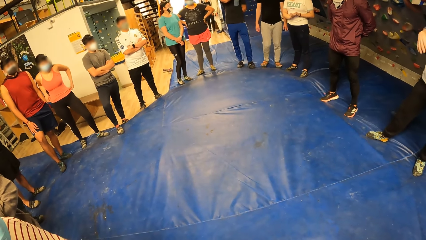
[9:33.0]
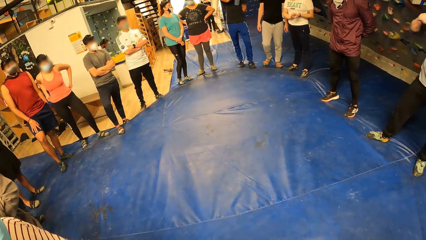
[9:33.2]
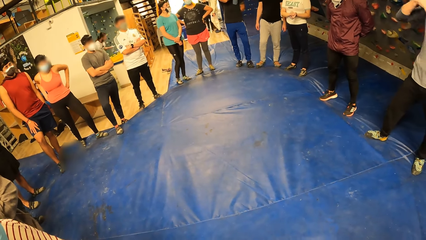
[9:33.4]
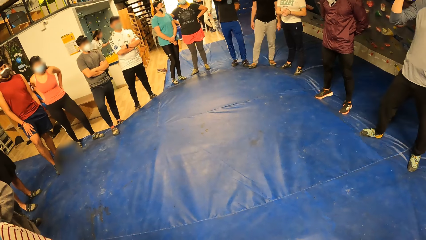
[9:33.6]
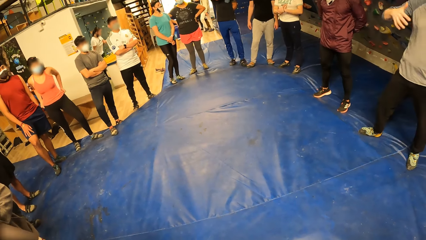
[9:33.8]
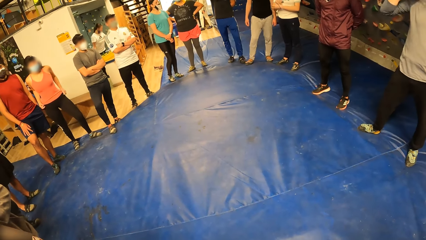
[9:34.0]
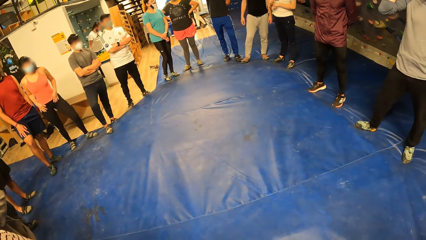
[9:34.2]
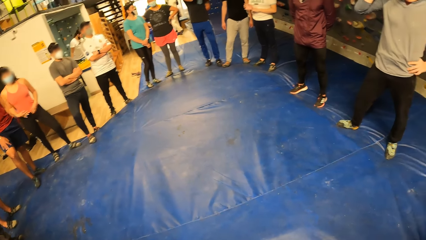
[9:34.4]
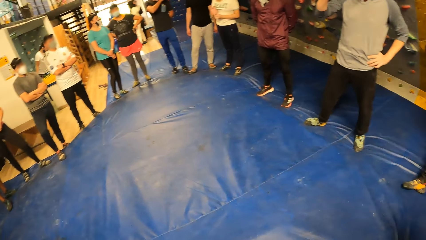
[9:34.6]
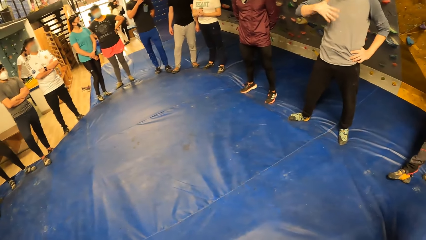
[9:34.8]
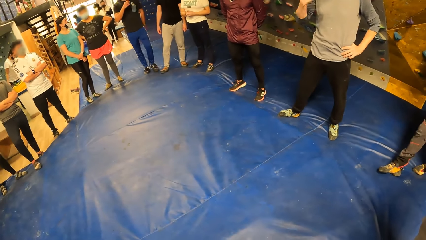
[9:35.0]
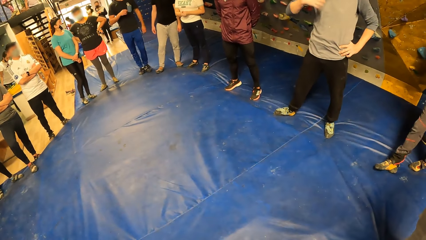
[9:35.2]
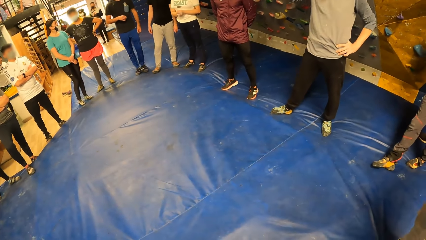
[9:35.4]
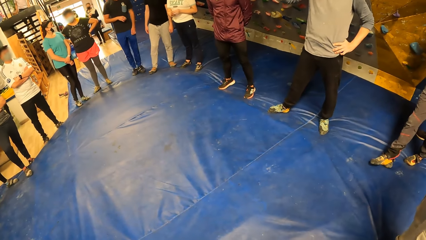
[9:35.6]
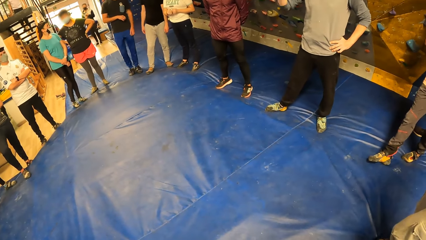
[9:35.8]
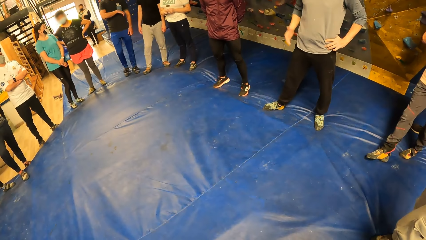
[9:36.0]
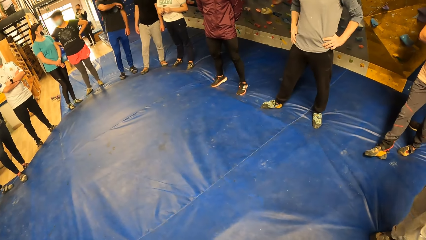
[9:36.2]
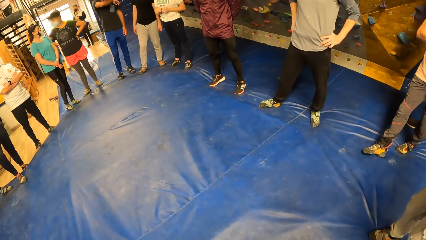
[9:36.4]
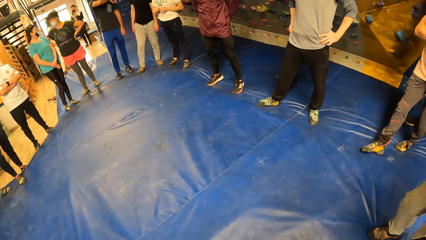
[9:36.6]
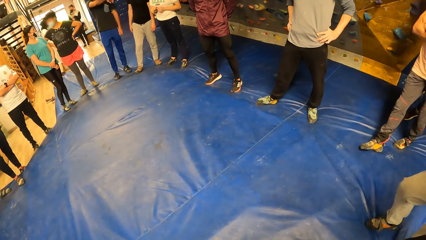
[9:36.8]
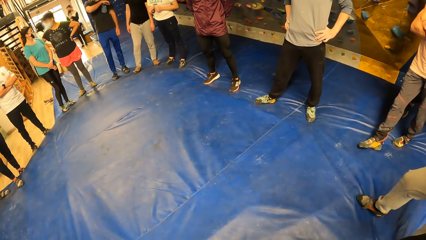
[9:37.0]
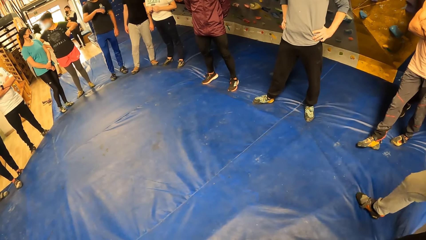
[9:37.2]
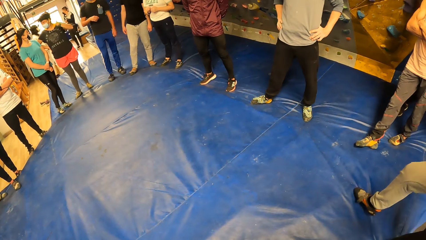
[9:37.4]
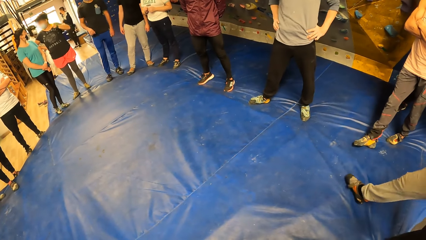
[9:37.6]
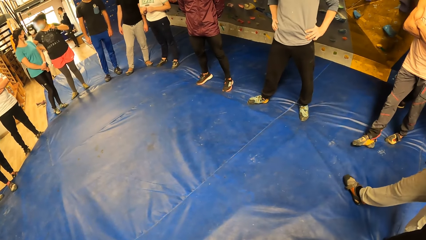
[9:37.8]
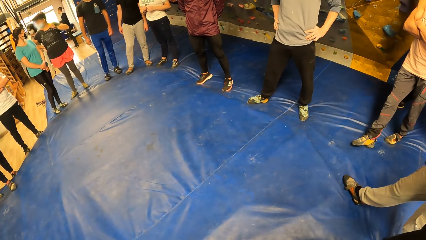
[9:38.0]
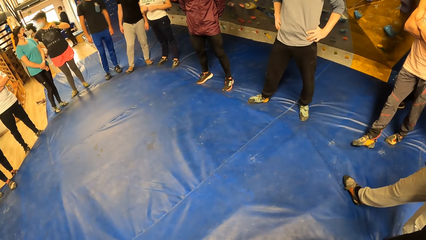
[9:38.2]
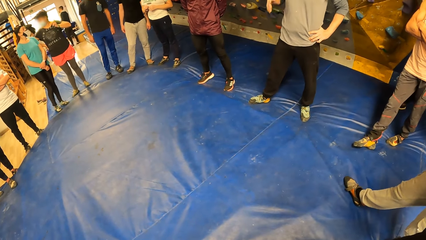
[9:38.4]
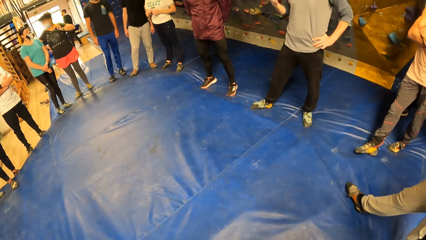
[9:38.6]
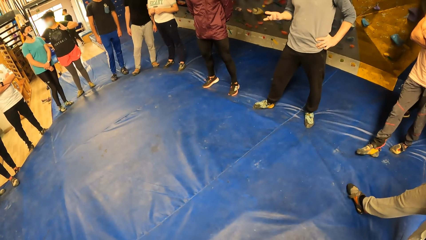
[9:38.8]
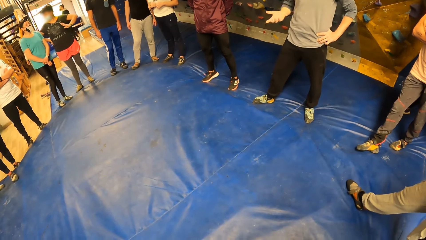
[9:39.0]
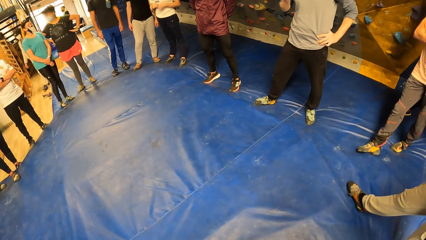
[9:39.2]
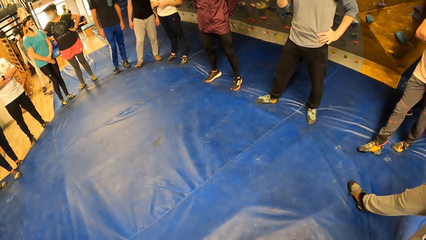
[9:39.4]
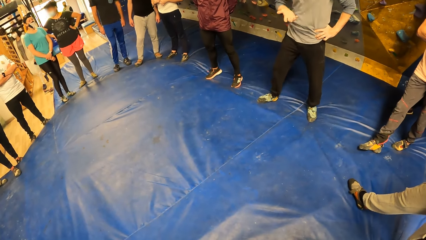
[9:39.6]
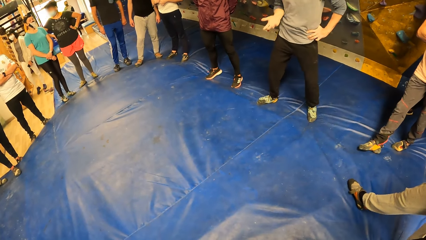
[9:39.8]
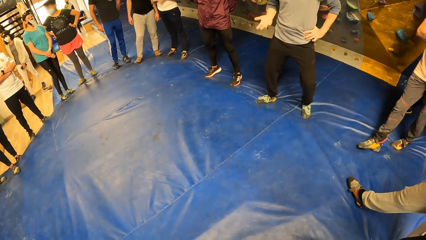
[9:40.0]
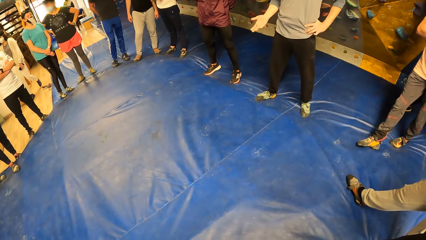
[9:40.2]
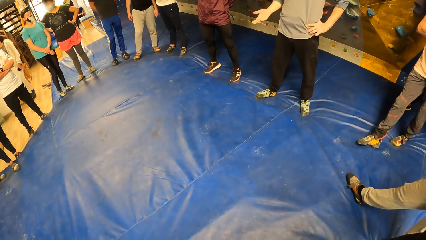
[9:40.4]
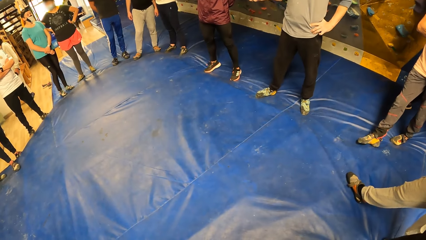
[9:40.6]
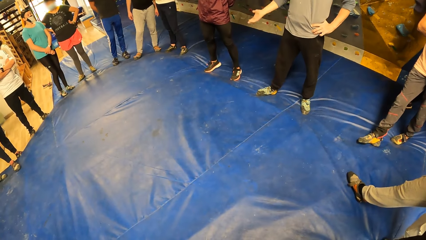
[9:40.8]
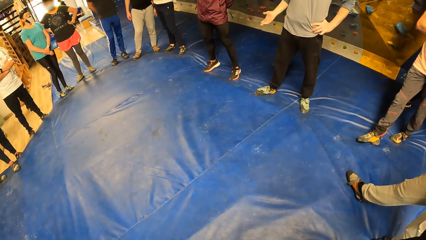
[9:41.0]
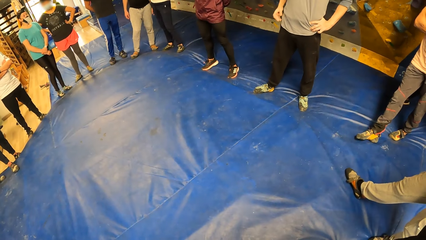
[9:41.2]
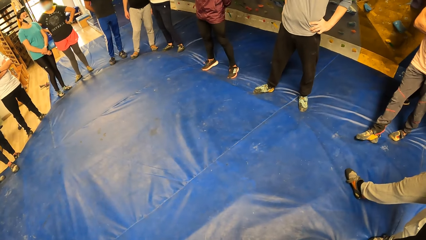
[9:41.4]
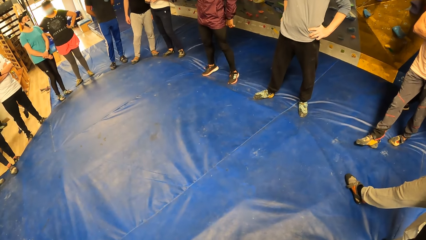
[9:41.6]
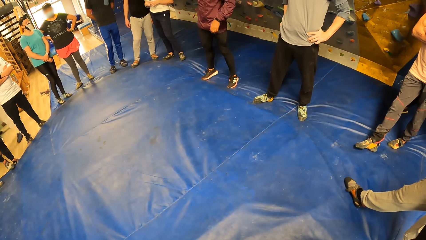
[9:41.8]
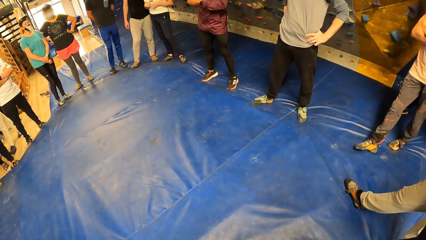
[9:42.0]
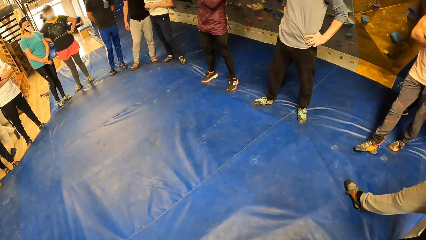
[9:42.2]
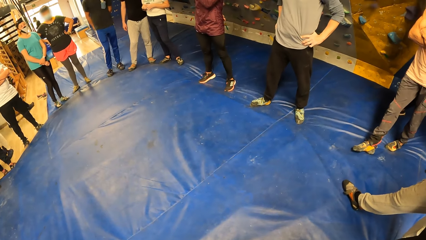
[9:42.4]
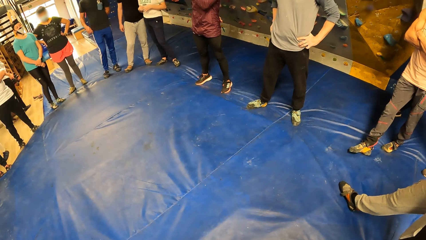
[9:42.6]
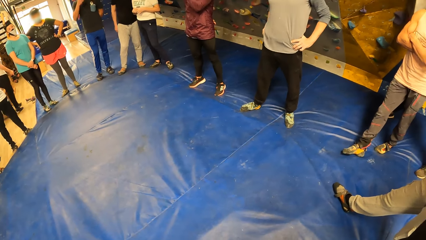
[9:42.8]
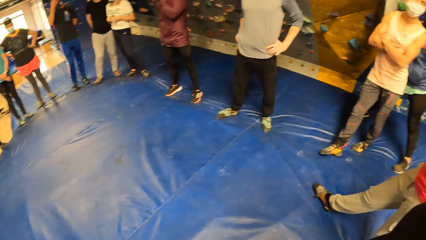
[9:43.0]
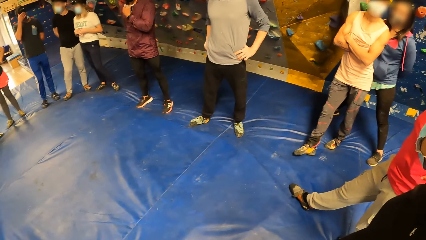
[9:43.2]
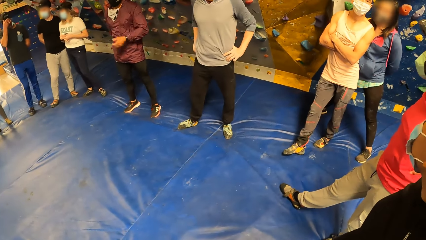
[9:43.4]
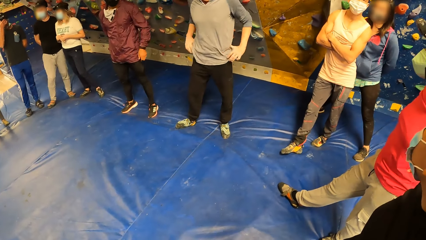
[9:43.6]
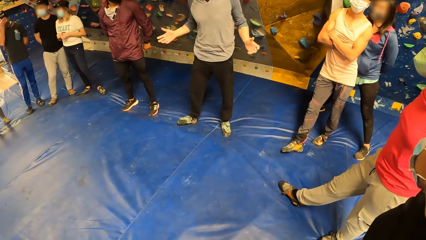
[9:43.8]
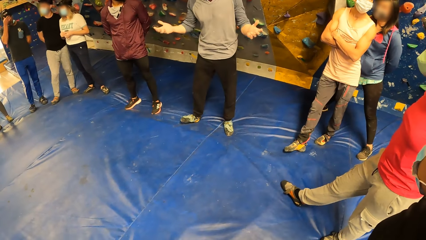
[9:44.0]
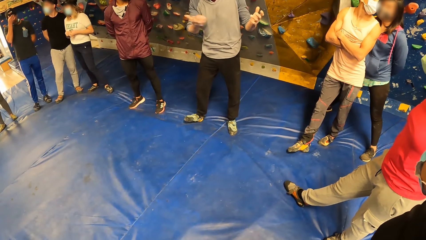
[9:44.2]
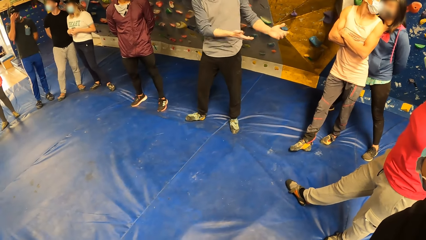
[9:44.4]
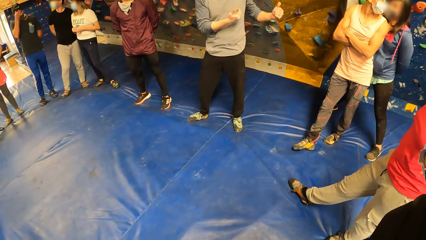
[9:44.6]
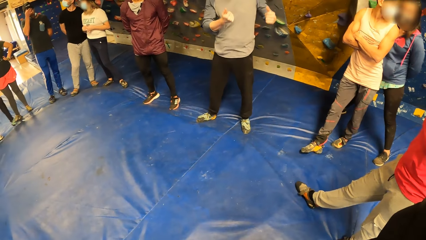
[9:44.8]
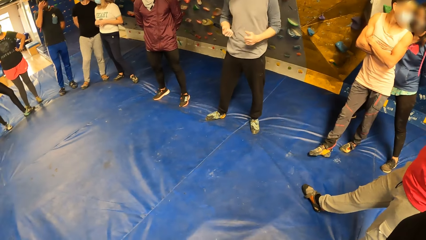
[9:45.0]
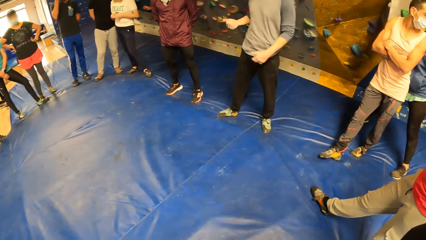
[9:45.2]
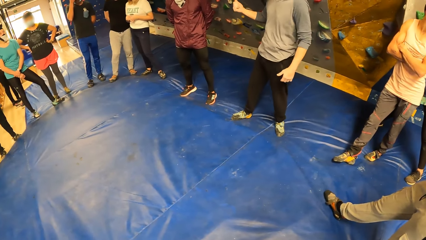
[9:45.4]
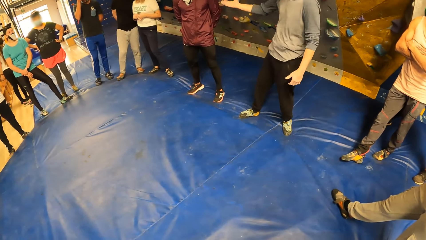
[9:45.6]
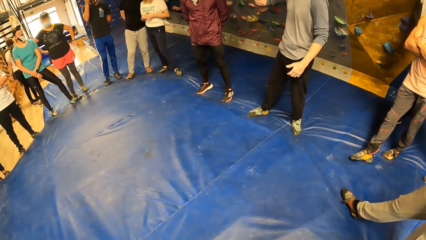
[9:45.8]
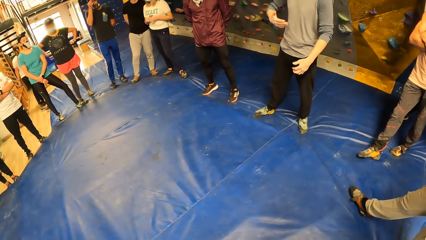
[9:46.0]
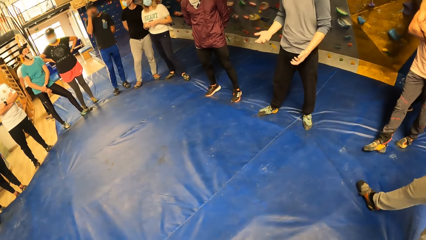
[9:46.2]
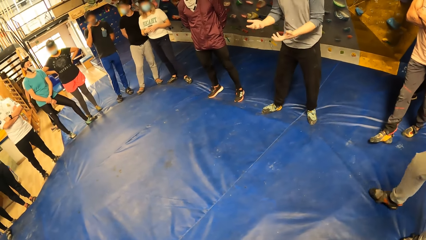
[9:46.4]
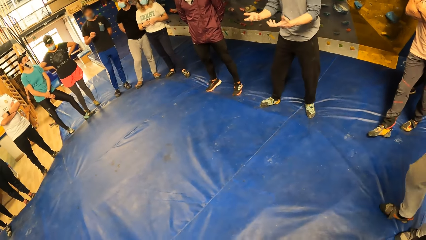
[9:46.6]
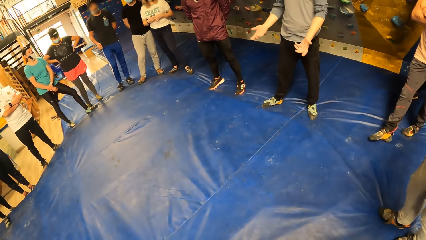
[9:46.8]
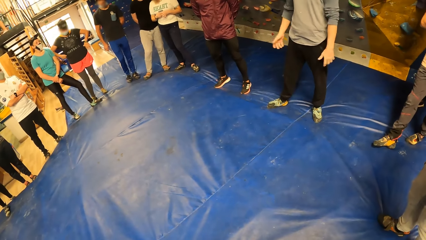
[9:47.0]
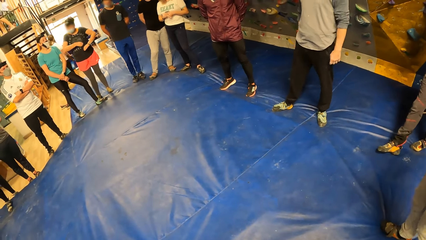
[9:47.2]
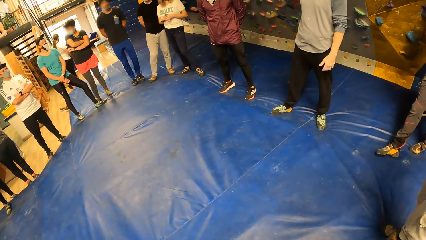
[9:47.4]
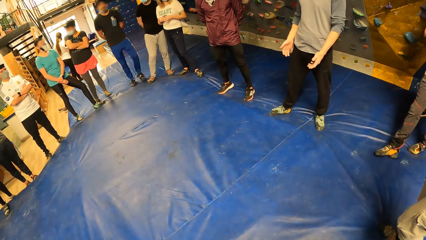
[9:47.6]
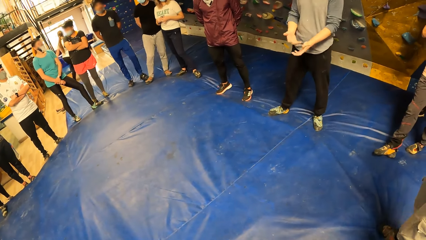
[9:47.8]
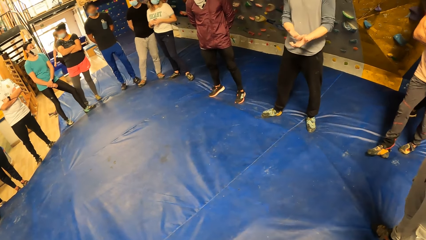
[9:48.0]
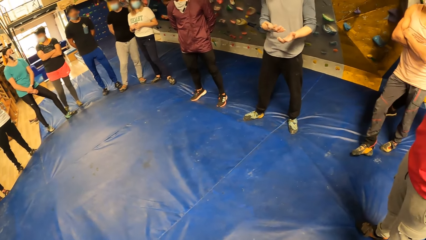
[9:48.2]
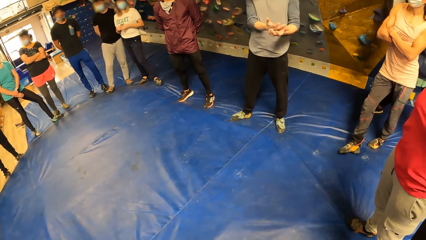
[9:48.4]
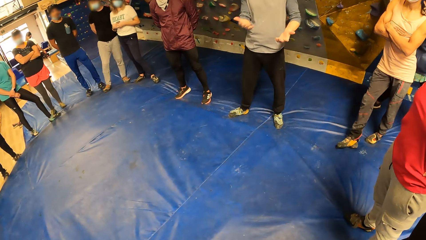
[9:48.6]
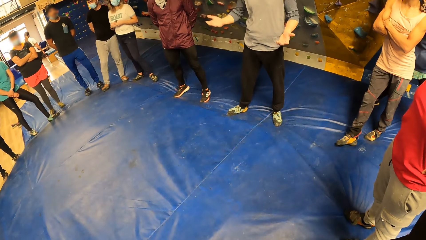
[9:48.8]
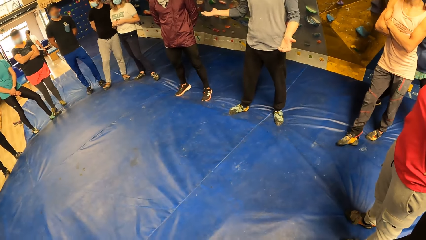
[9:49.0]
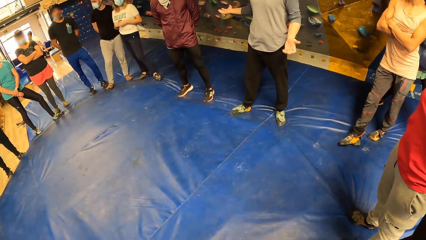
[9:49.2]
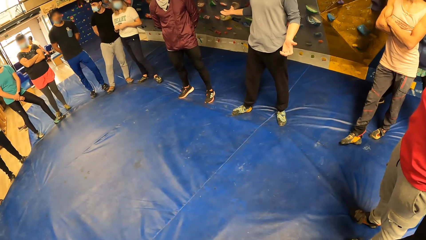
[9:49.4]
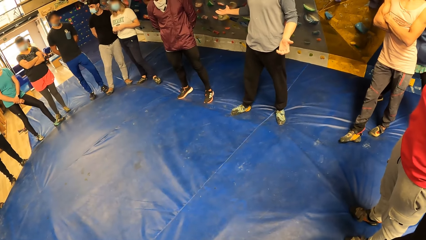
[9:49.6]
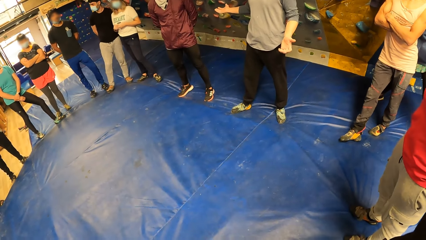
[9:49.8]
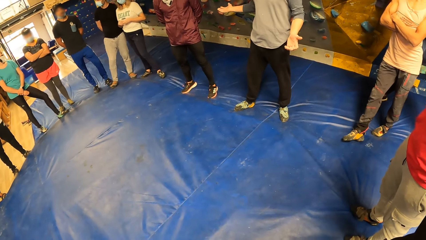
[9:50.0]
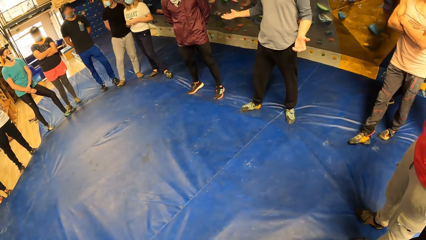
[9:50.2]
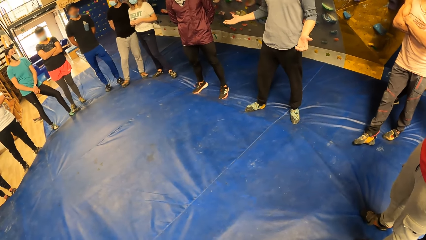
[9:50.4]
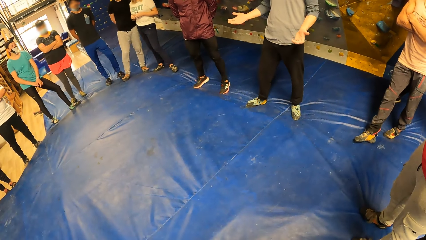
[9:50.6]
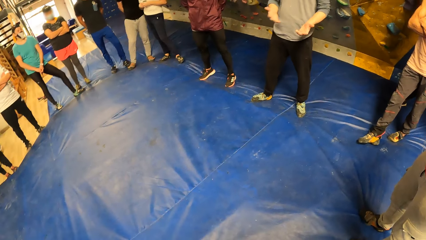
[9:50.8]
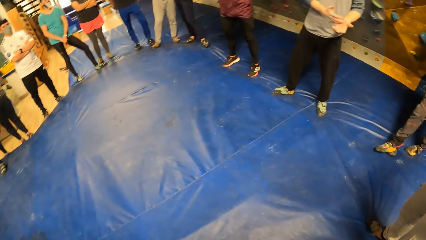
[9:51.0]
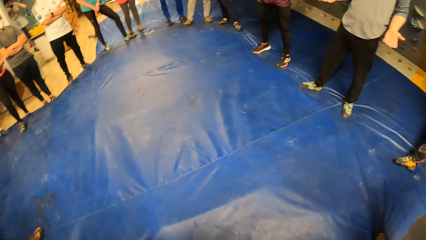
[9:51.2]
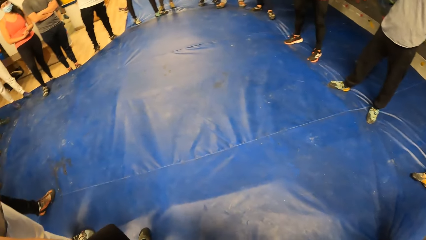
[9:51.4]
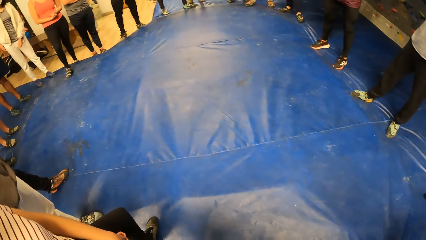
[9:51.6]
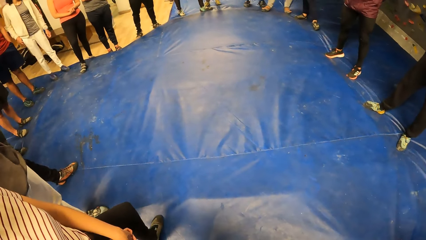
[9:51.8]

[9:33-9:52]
The camera wearer stares at a man. Another man touches the face with the left hand. The first man interacts with friends. A lady folds the hand. The camera wearer stares at the floor.
